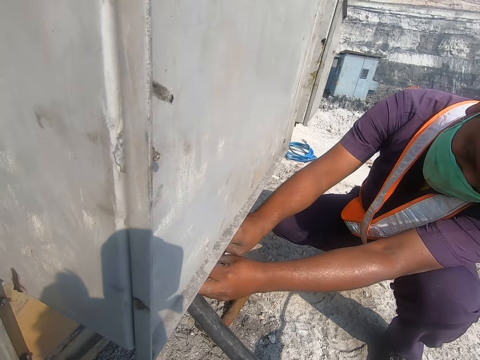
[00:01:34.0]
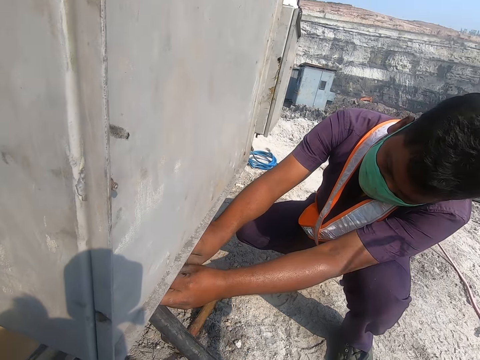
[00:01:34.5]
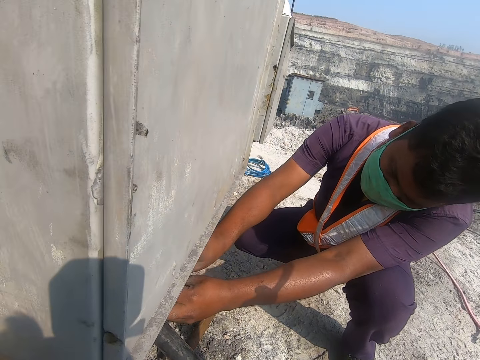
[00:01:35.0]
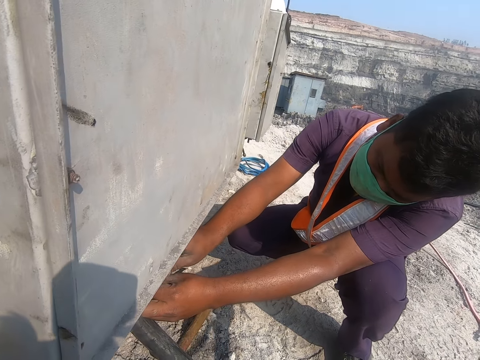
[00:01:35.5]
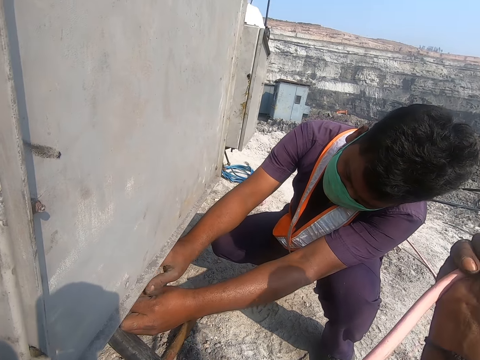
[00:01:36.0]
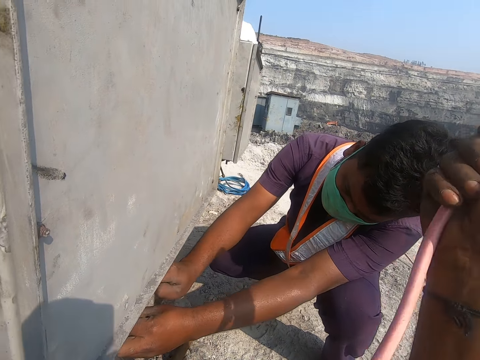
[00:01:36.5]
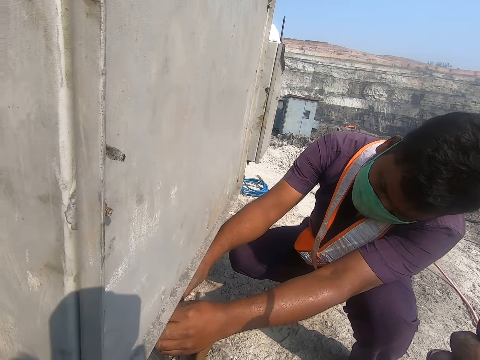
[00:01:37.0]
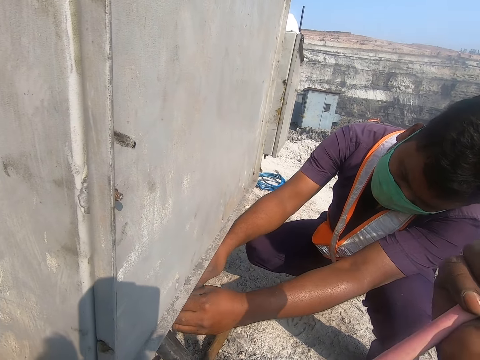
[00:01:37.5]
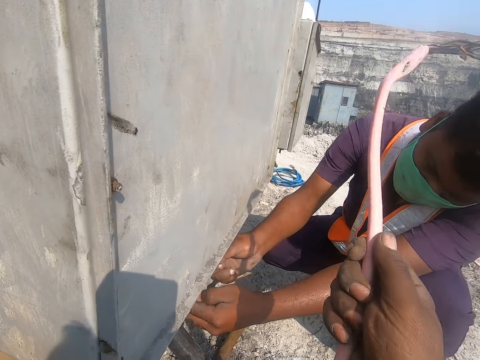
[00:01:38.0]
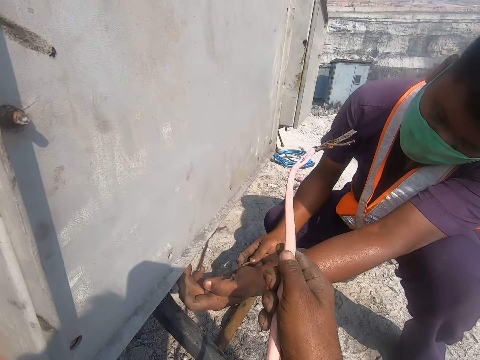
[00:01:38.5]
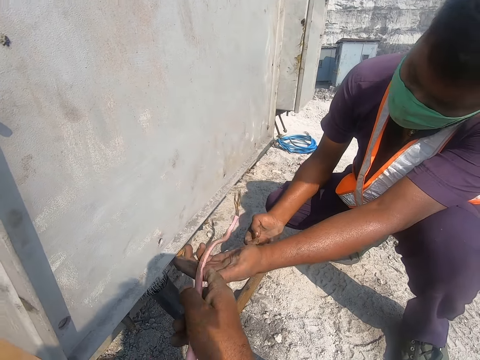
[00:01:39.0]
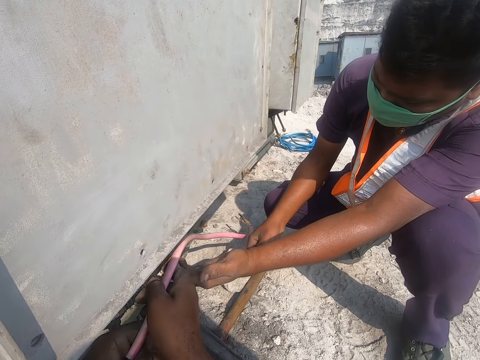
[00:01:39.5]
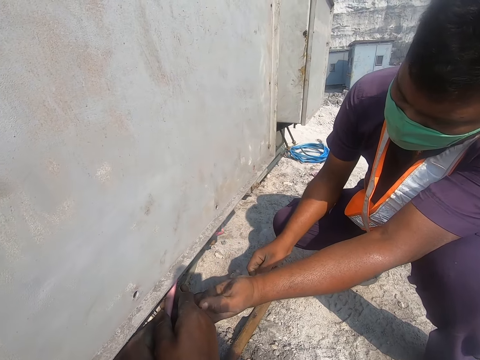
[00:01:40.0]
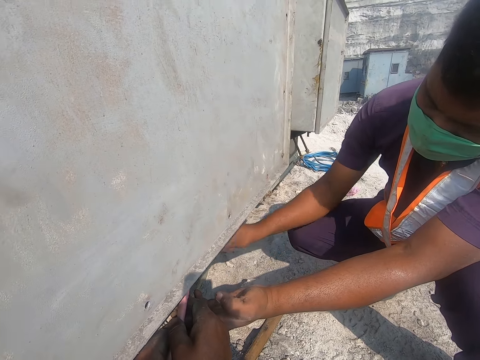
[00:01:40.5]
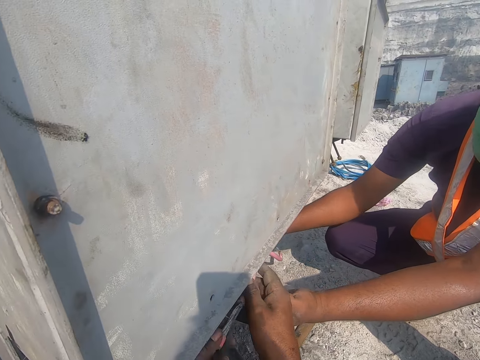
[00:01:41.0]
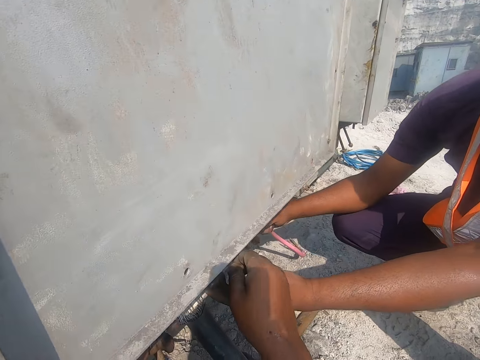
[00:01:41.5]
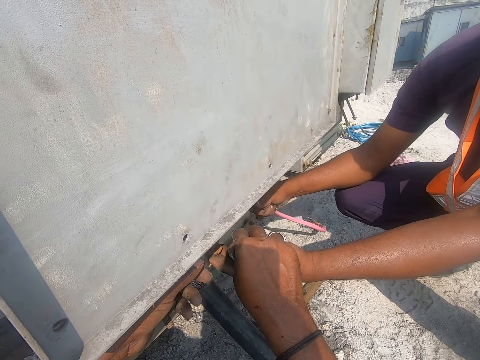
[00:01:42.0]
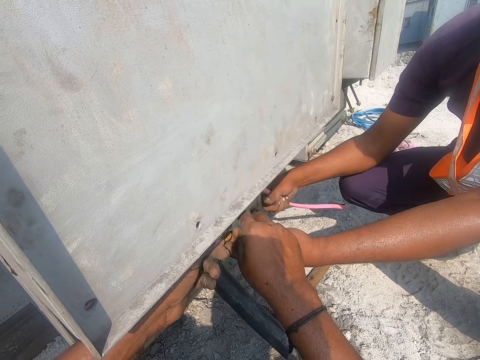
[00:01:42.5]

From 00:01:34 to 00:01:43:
The camera wearer looks at a person. A man holds the cable with the right hand. Another man holds the cable with both hands.

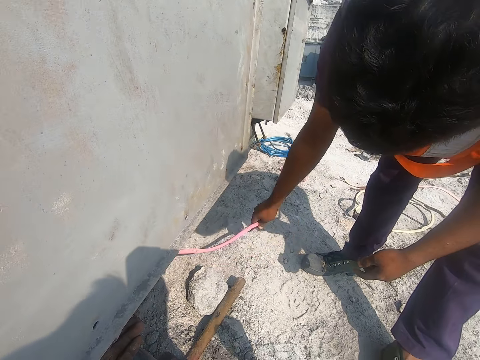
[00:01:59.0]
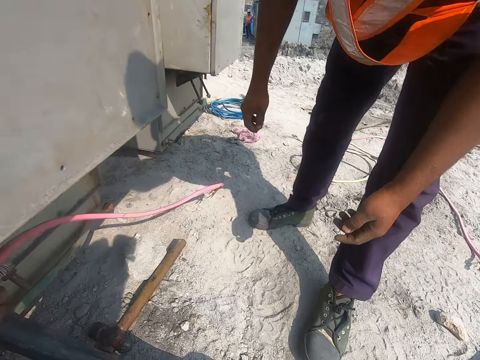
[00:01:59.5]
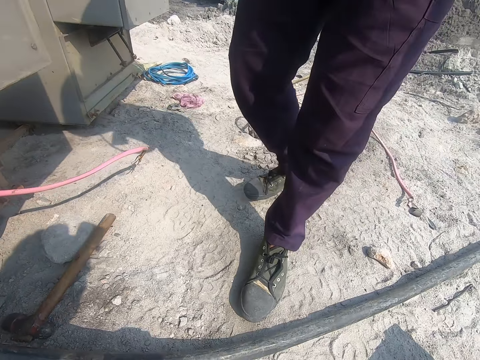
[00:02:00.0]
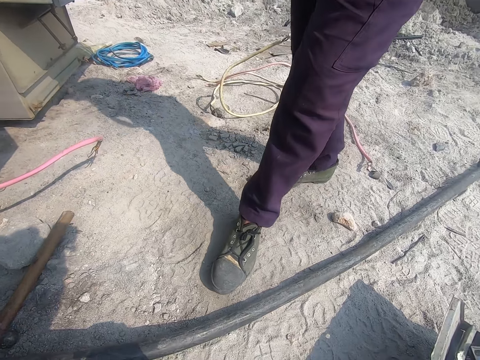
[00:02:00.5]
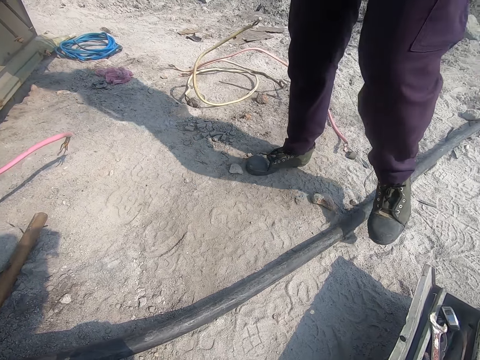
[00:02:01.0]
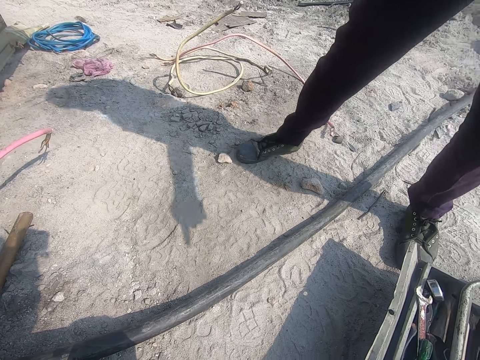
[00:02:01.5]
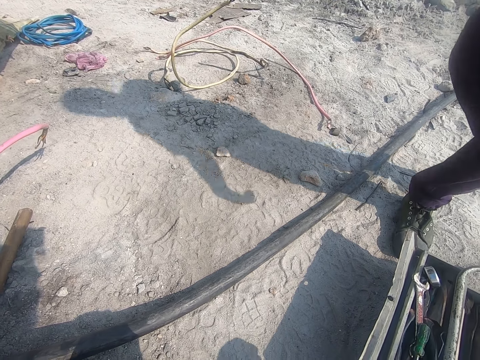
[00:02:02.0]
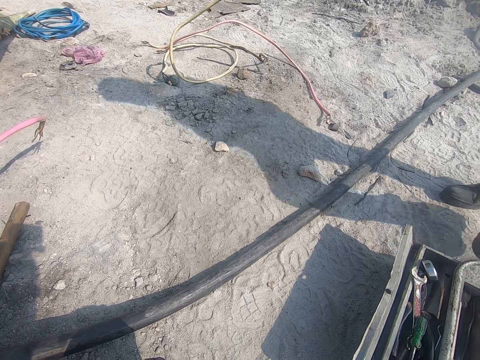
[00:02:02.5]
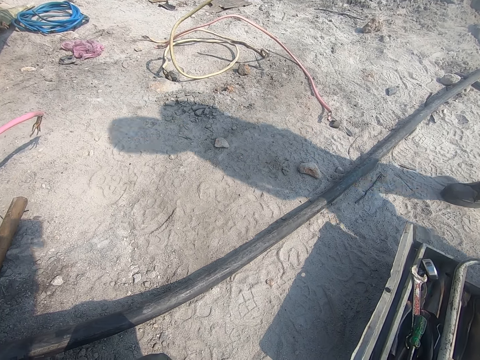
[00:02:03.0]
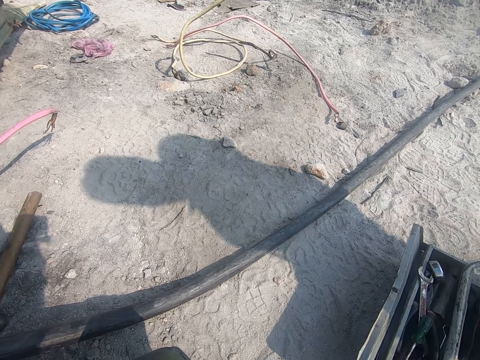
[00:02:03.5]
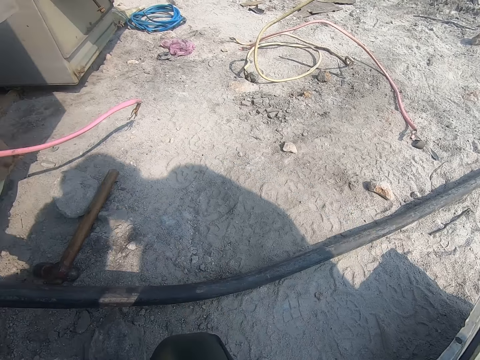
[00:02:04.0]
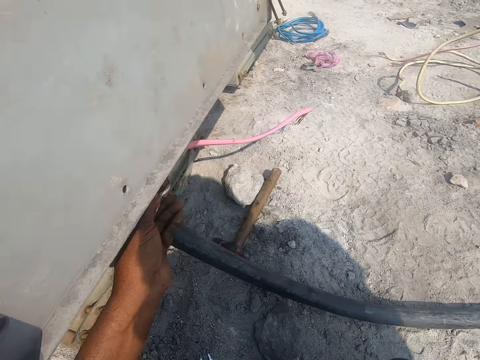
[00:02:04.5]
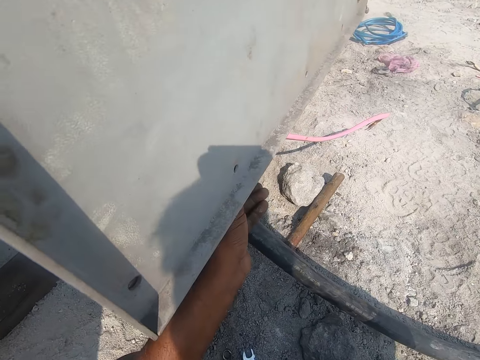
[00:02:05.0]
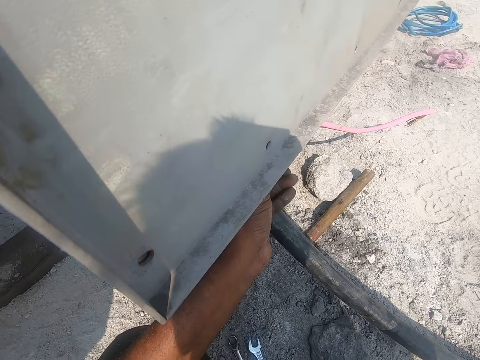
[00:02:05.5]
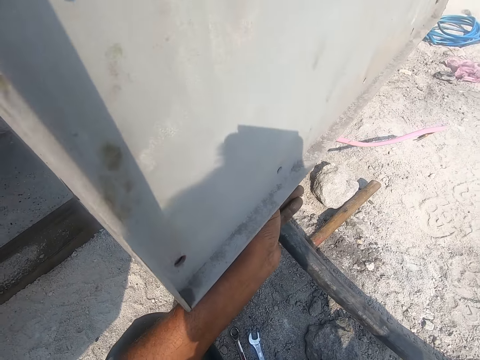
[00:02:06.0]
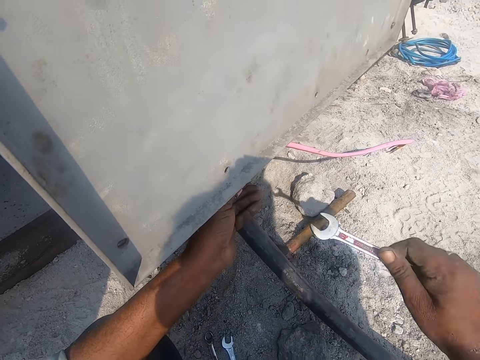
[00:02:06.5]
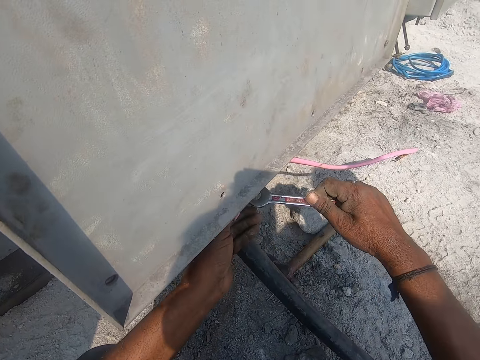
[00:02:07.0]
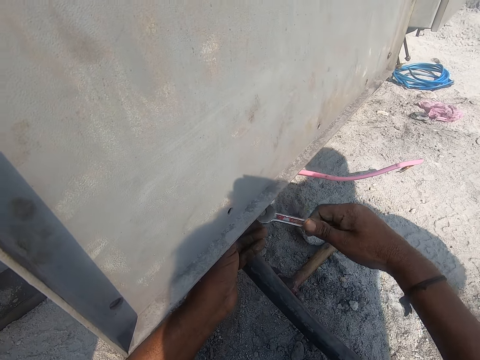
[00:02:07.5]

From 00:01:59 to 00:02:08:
A man moves back. Another man holds the bolt with the left hand and holds the spanner with the right hand.

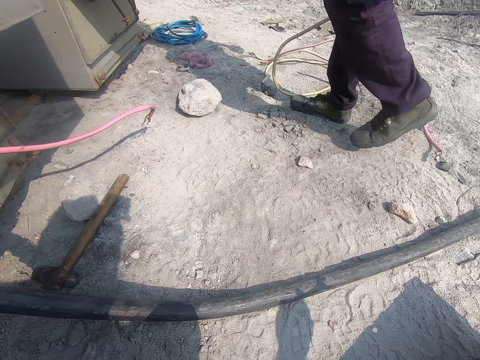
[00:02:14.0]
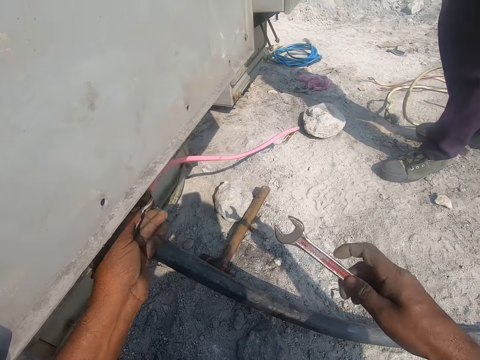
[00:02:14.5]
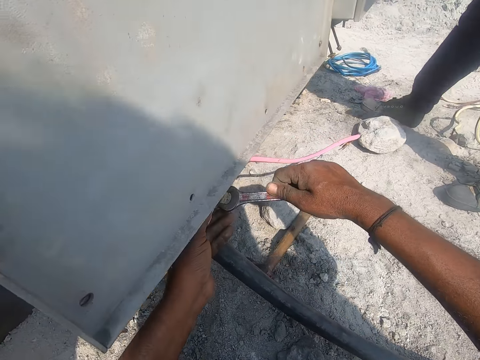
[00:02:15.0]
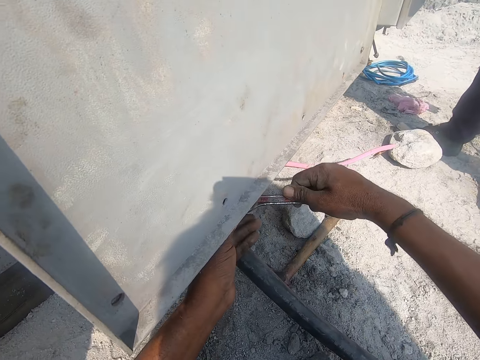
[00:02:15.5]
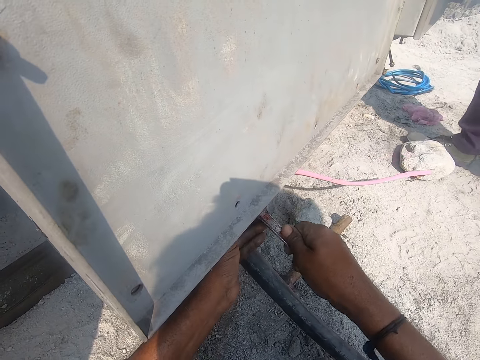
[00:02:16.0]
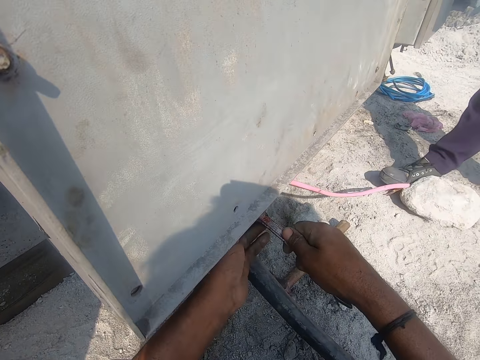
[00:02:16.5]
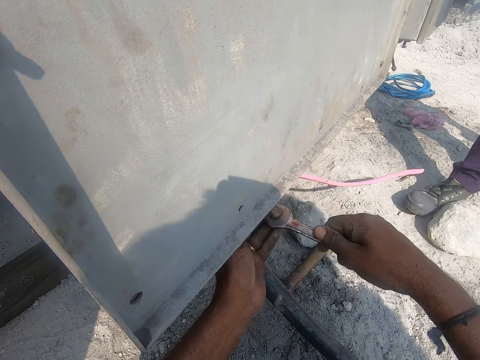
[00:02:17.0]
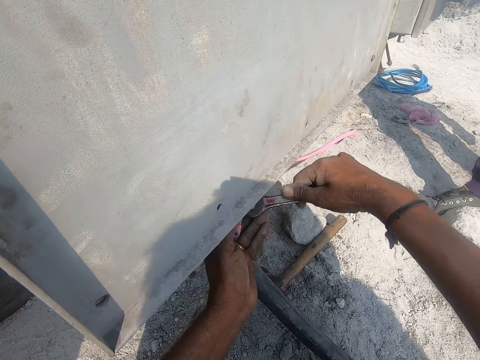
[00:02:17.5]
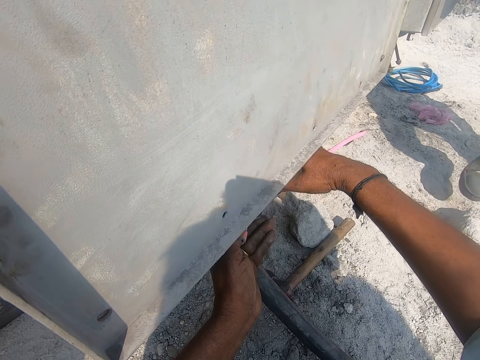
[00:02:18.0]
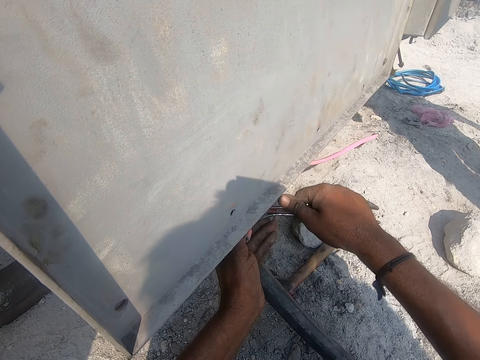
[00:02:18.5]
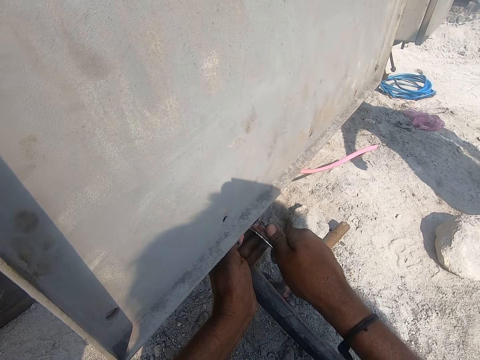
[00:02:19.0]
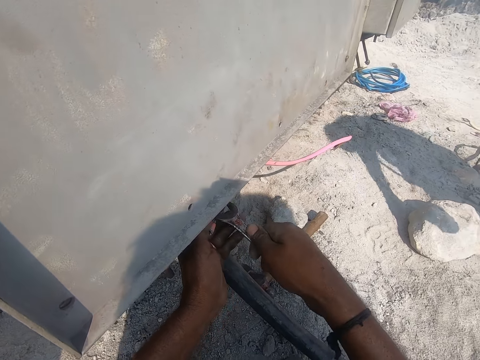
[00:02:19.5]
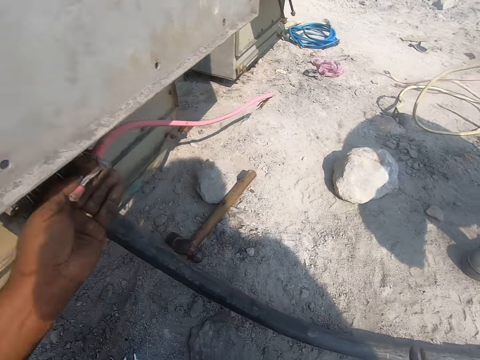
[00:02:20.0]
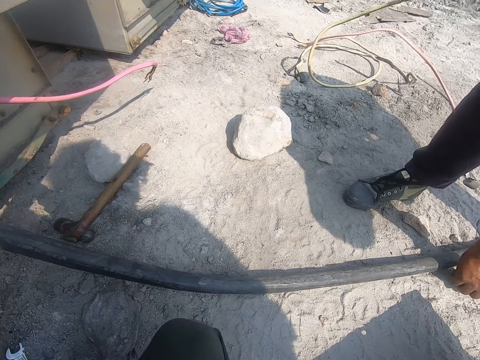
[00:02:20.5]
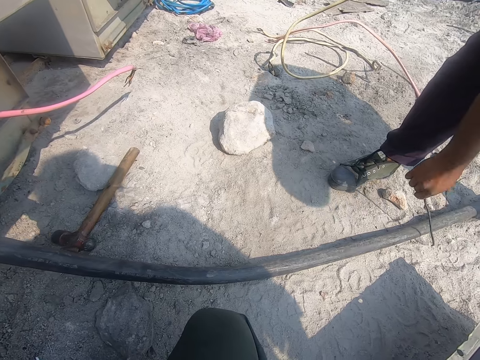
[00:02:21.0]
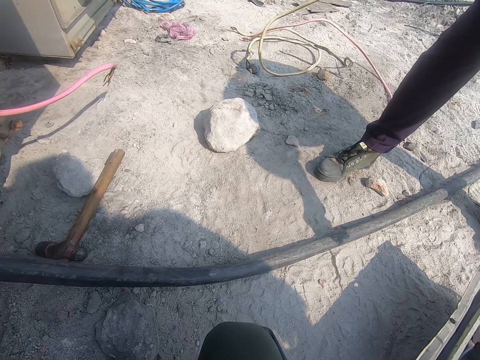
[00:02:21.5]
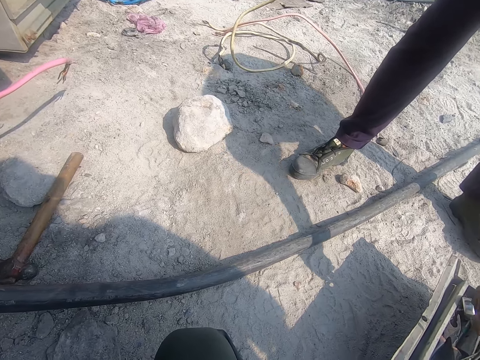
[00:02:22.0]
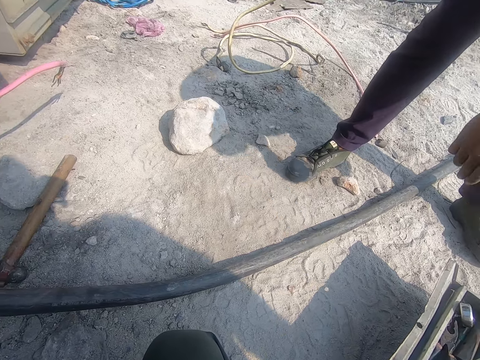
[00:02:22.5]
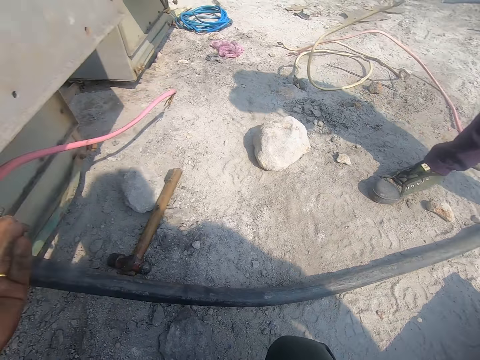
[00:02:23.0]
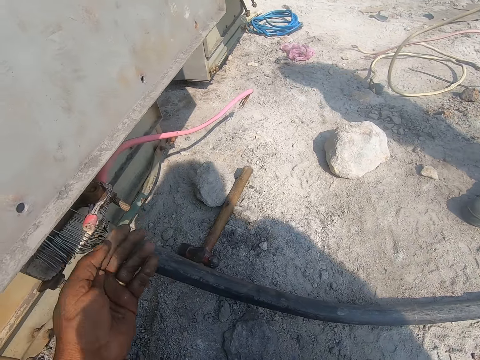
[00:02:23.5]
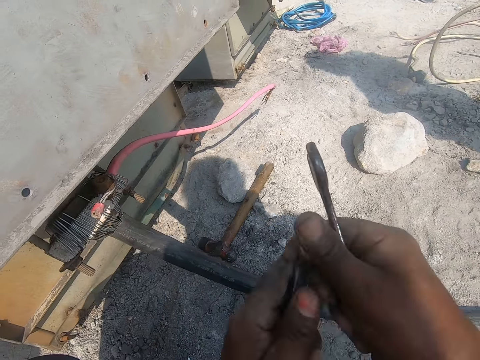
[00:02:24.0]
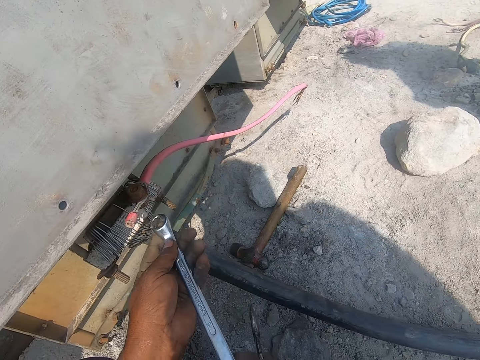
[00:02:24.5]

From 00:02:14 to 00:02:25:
A man walks a little. The camera wearer picks a spanner in the tool box with the right hand. Another man tightens the bolts with the spanner. The first man pushes the stone with the right leg. The camera wearer tightens the nut with the spanner in the right hand. The other man tightens the bolts with the spanner and moves the spanner with the right hand. The first man picks up a metal with the right hand and drops the metal on the ground.
